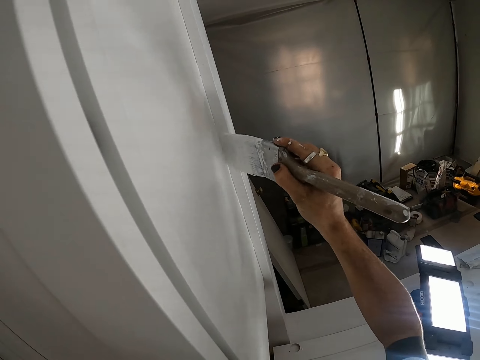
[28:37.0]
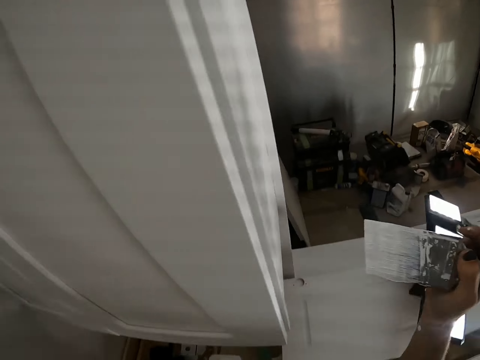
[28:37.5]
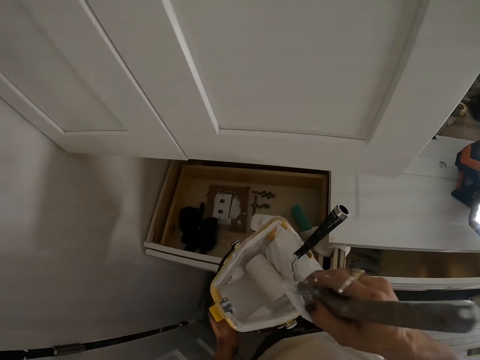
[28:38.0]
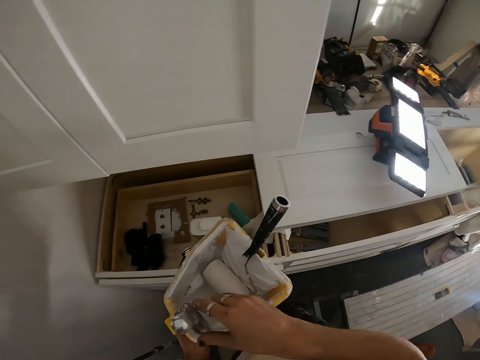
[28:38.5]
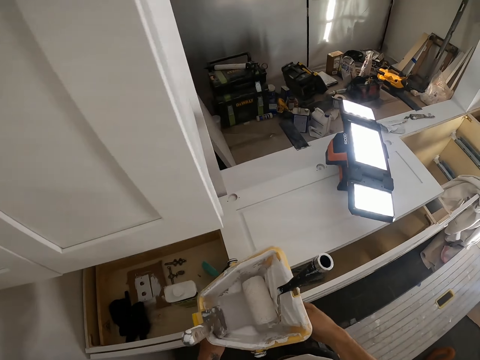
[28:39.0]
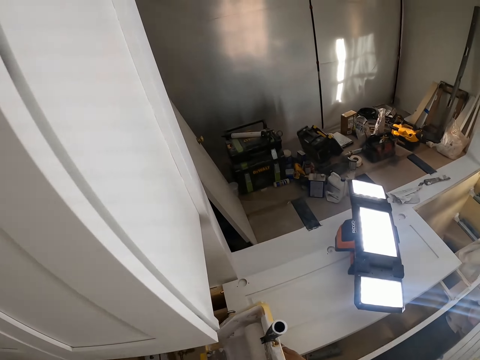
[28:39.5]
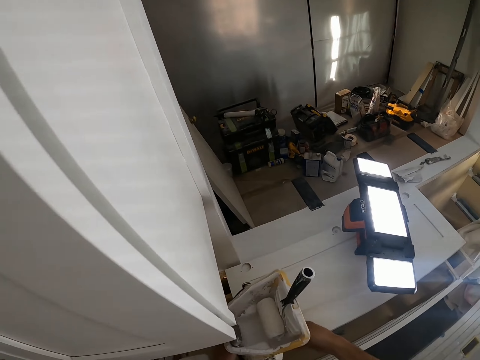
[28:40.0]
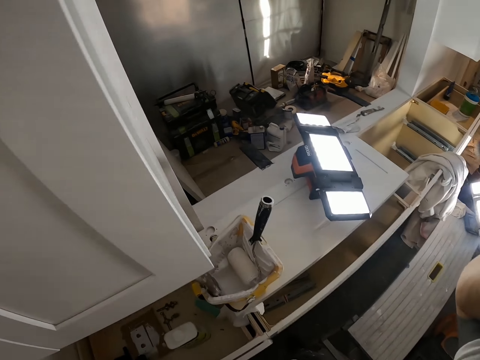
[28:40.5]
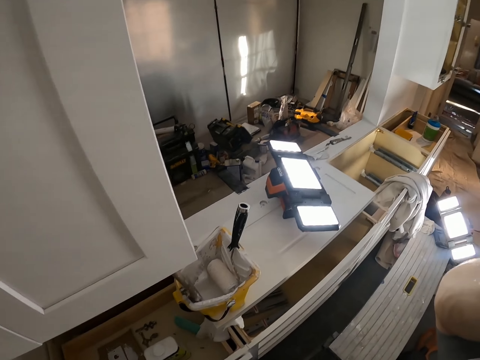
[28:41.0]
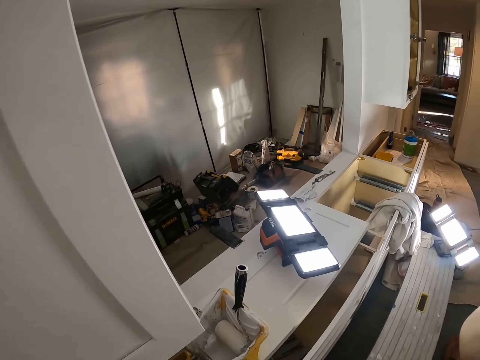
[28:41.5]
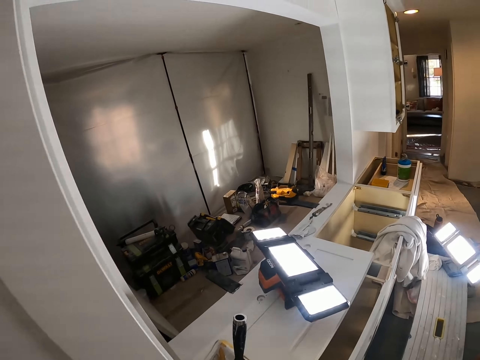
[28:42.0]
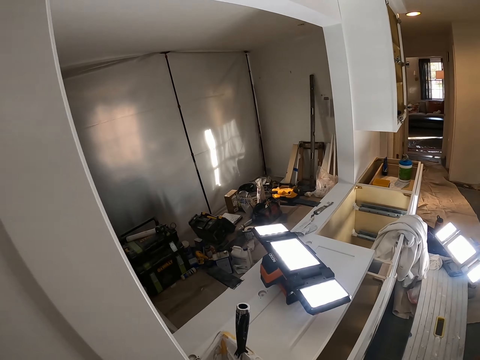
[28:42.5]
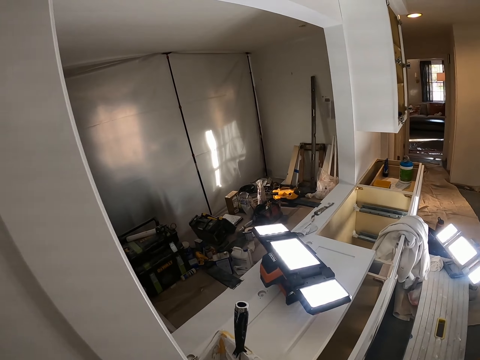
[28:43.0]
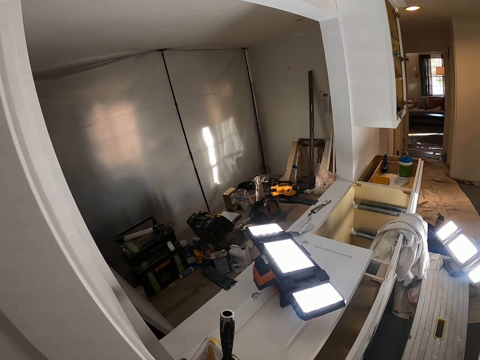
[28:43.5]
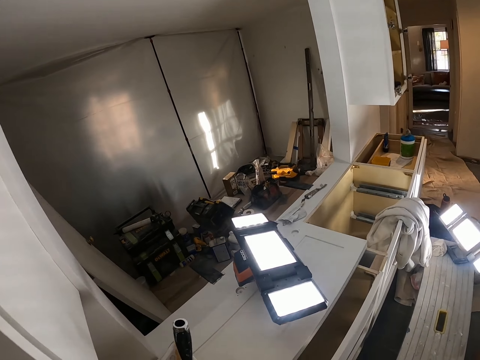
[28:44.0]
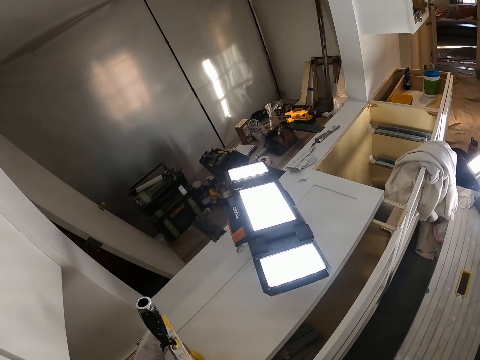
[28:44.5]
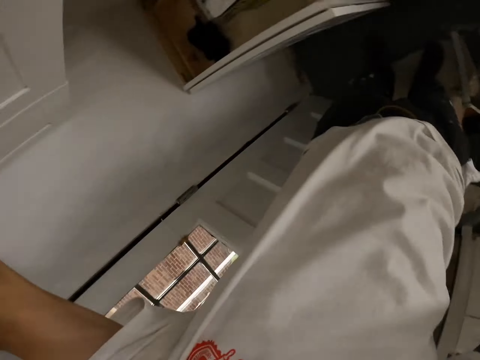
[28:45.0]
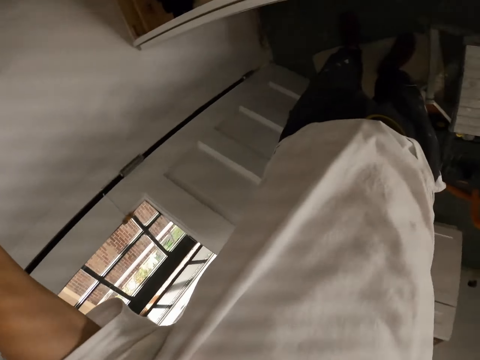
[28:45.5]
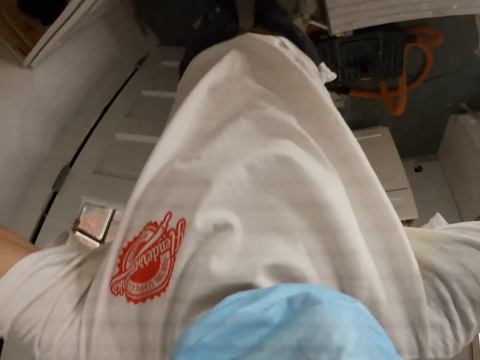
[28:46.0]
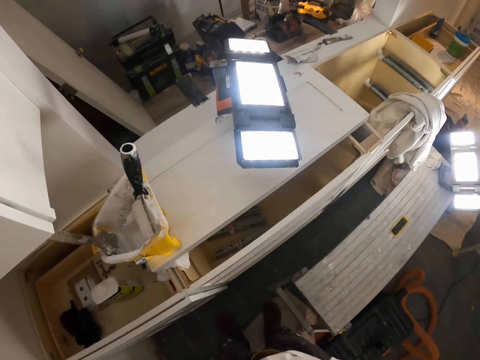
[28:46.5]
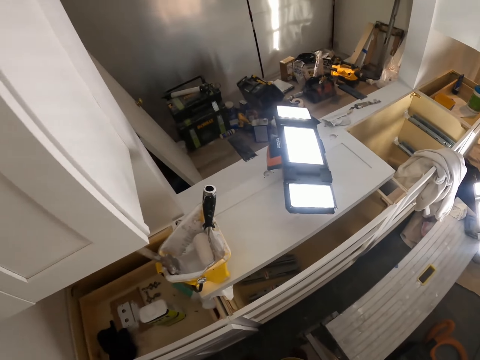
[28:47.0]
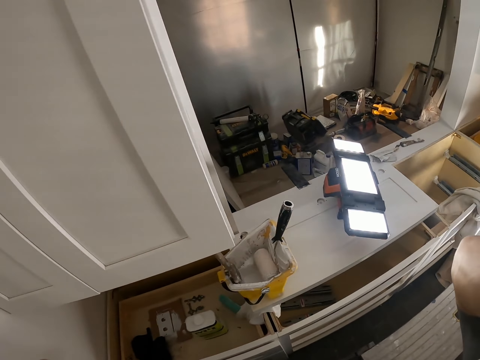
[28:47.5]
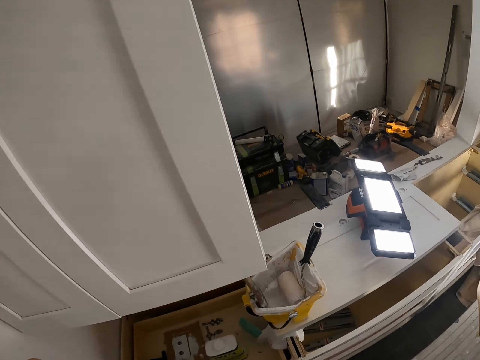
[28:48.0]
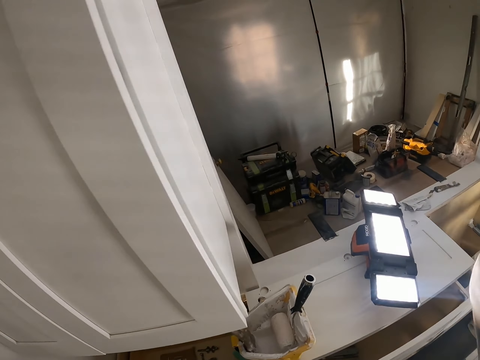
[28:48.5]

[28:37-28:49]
The camera wearer puts the paint brush in the container. He puts down the container. He lifts his hand. He adjusts the camera.

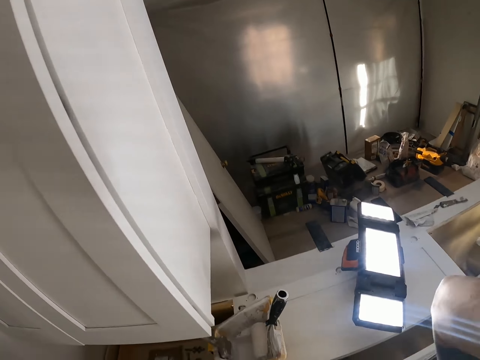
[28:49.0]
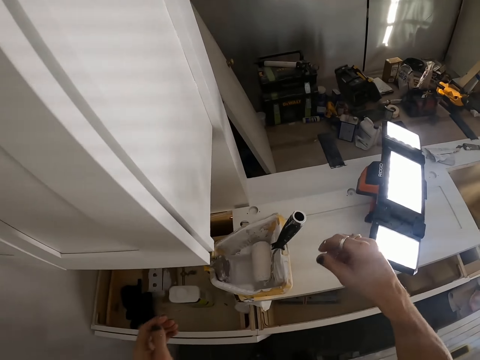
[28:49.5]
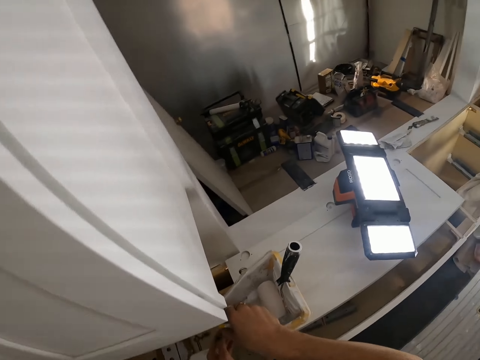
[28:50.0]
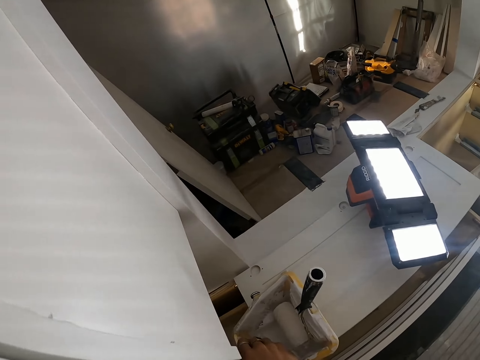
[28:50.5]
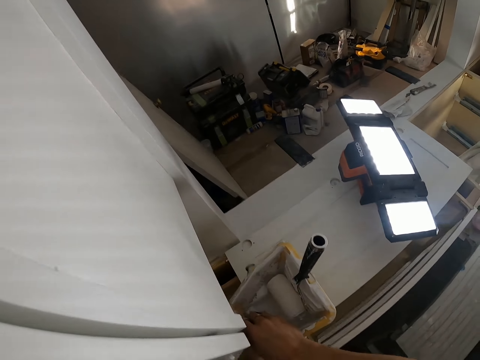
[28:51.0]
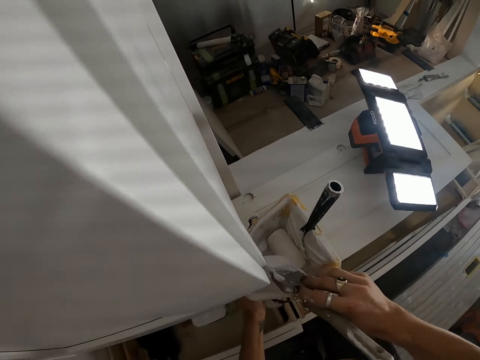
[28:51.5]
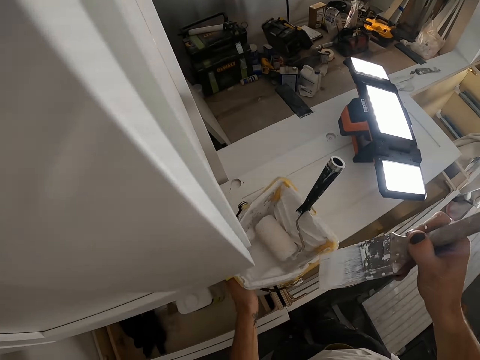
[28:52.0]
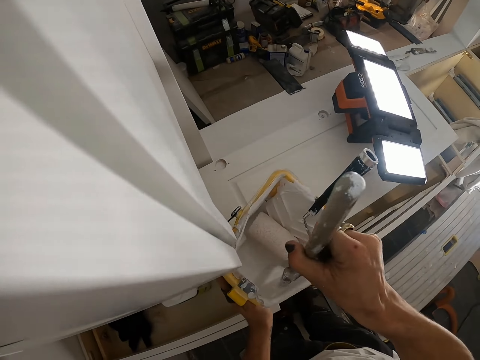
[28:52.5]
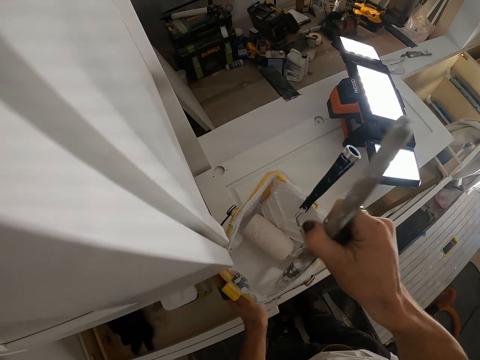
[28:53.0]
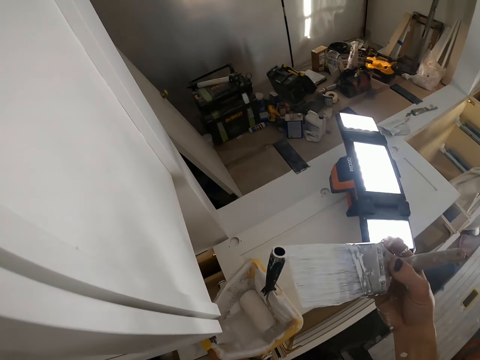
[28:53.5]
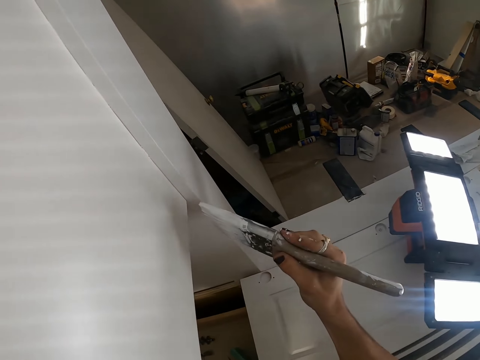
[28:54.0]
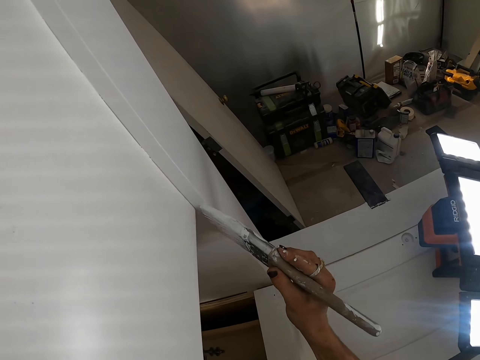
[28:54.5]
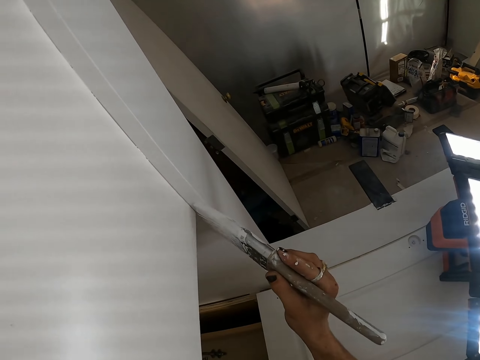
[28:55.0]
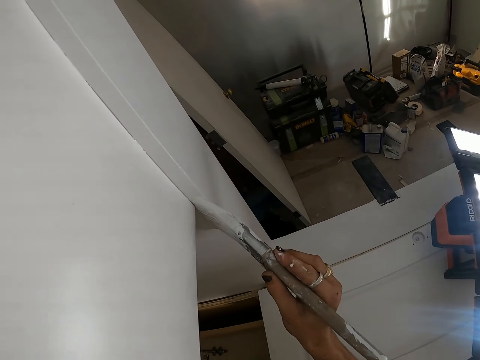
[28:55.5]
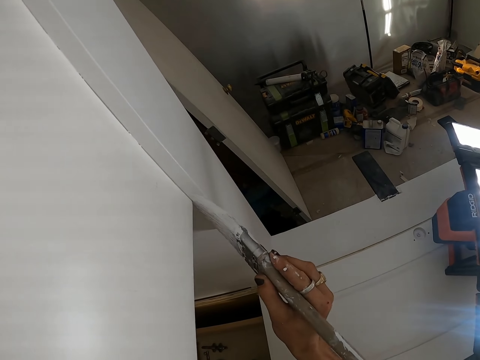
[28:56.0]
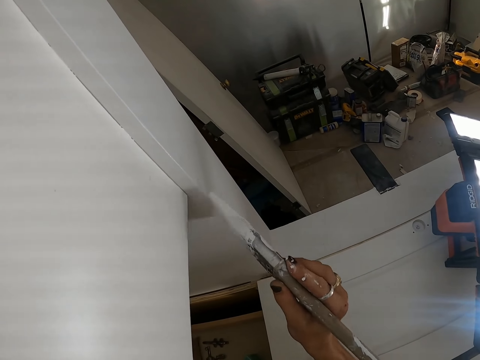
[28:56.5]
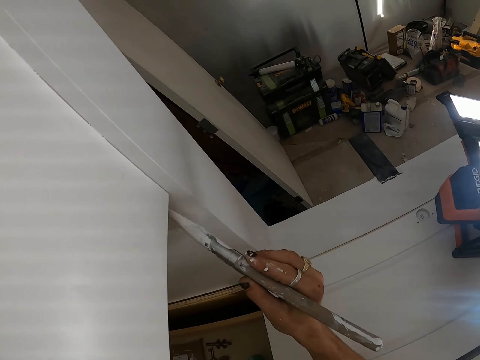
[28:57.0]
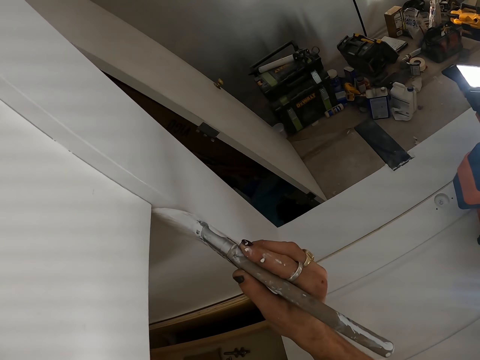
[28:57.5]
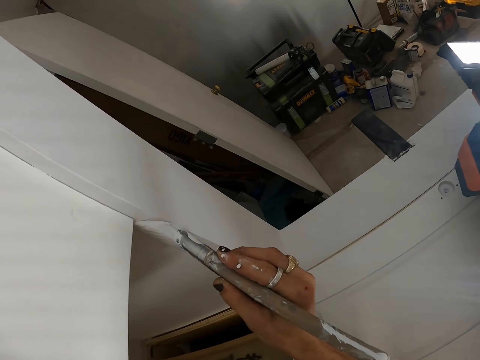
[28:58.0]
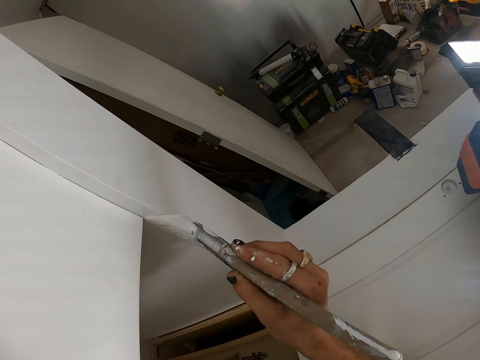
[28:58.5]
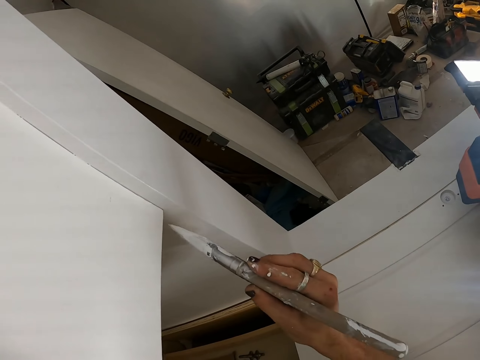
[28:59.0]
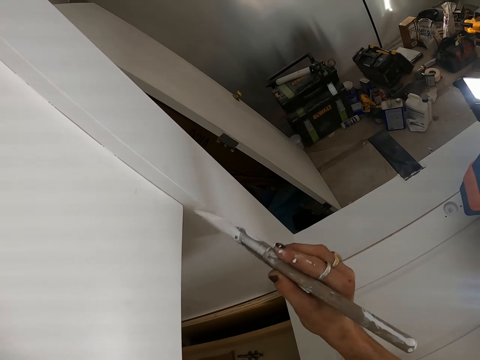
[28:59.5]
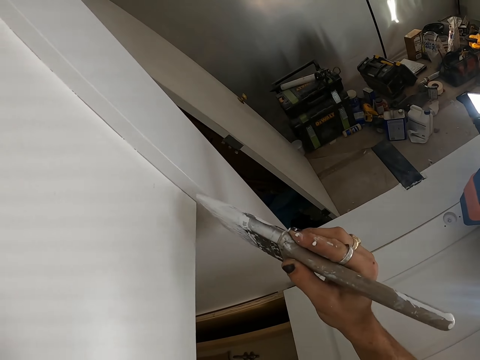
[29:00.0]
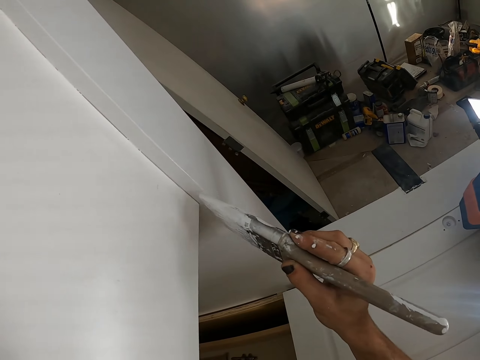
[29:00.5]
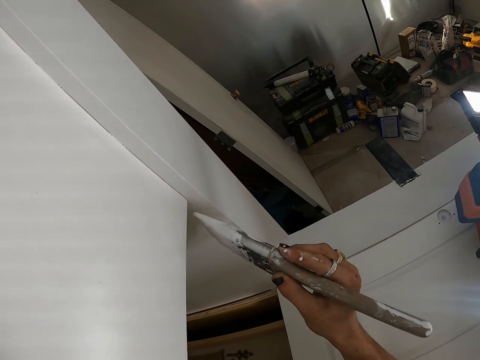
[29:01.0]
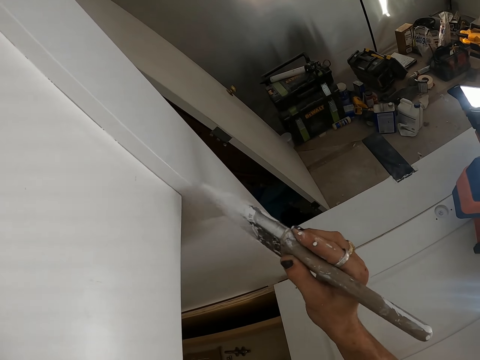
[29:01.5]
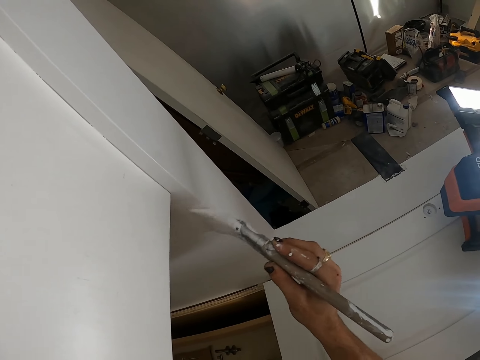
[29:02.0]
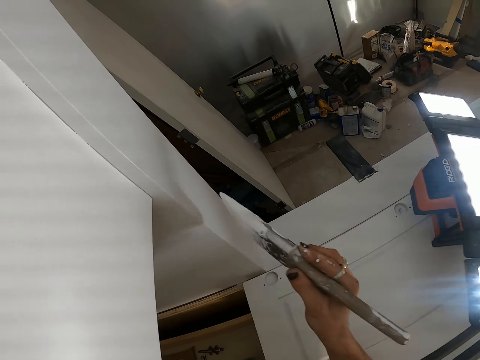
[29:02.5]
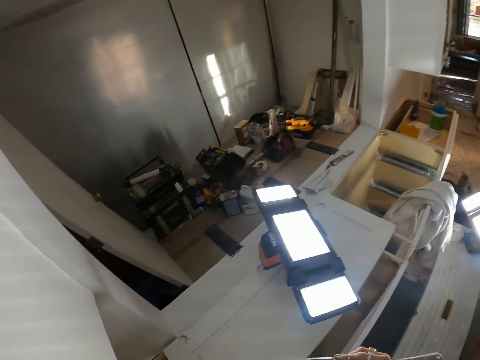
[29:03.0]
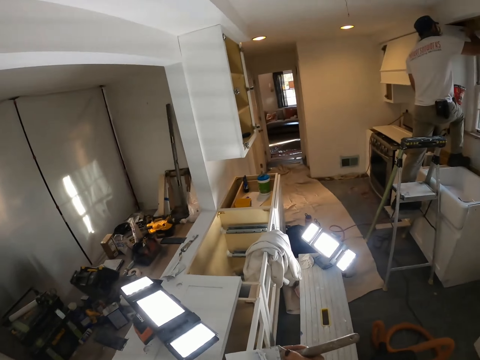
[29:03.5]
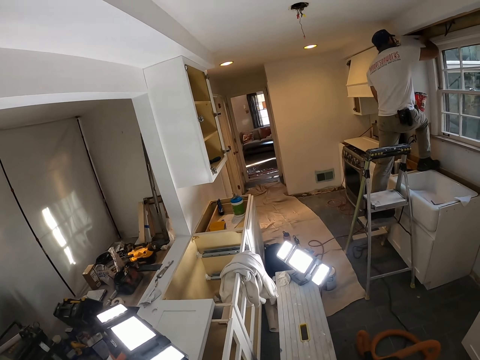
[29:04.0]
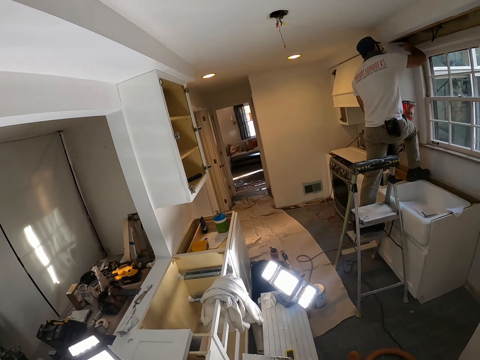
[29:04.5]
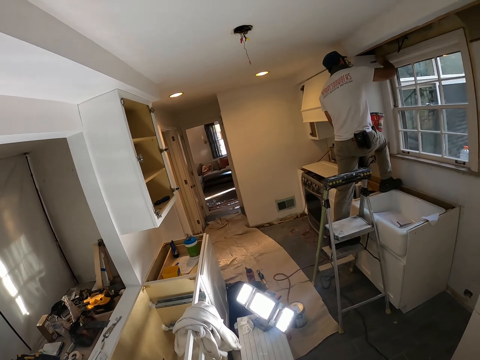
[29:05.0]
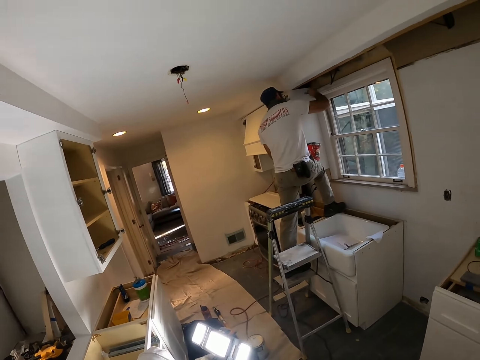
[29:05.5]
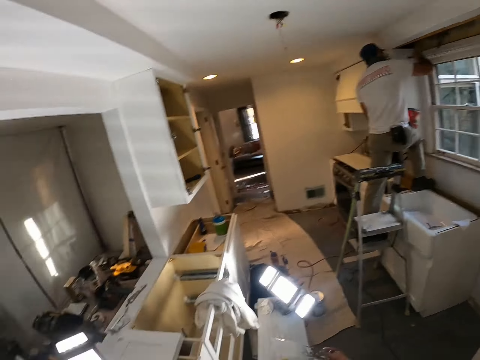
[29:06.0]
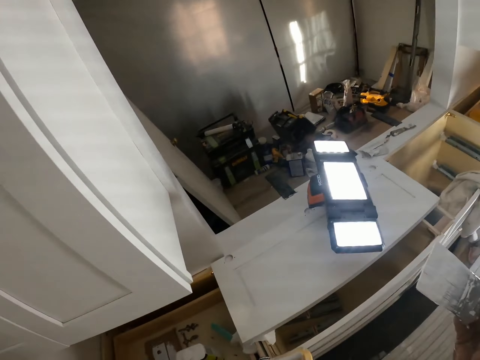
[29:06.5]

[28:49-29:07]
The camera wearer puts down his hand. He holds the paint brush. He rubs the paint brush on the container. He paints the wall. He looks on the other side.
